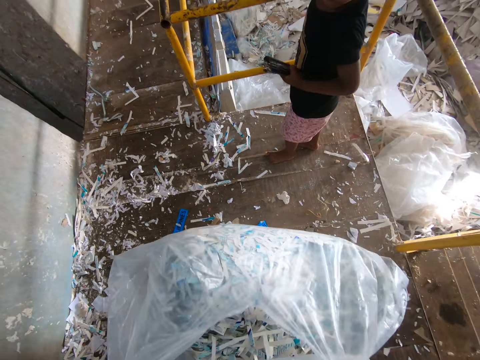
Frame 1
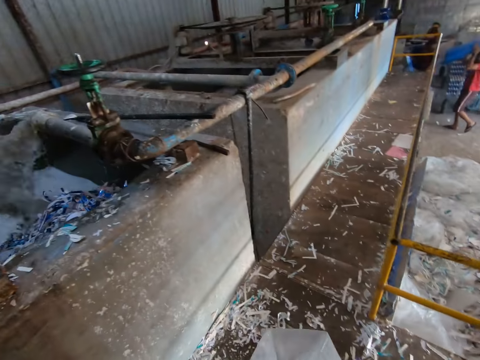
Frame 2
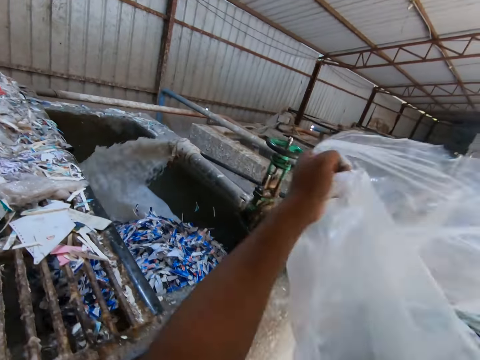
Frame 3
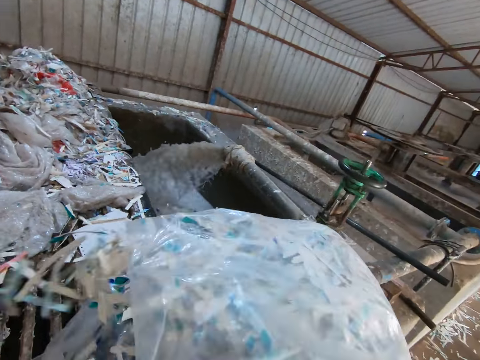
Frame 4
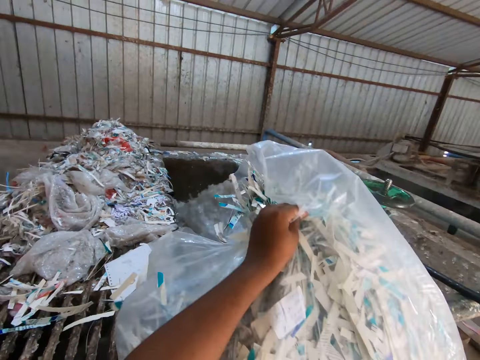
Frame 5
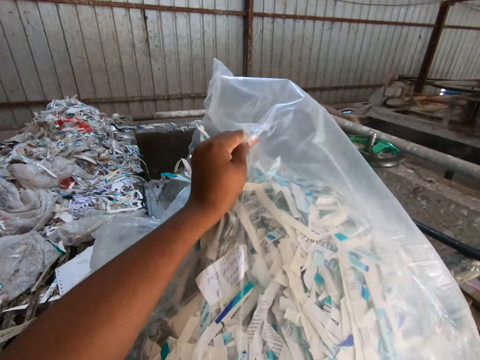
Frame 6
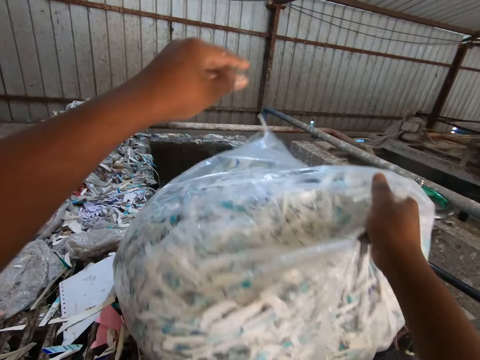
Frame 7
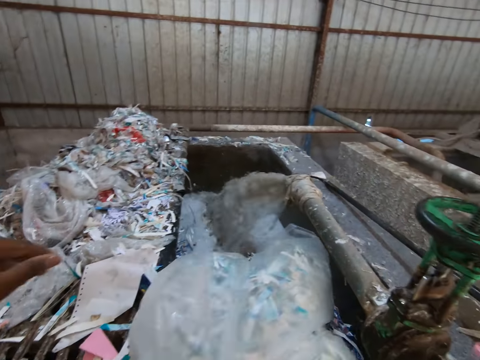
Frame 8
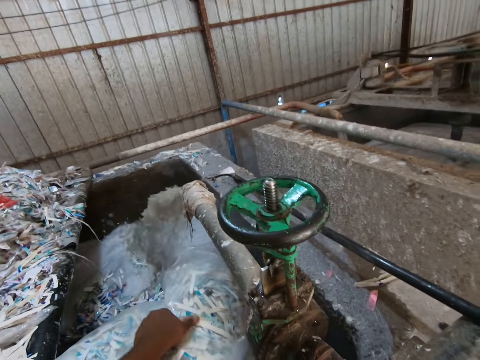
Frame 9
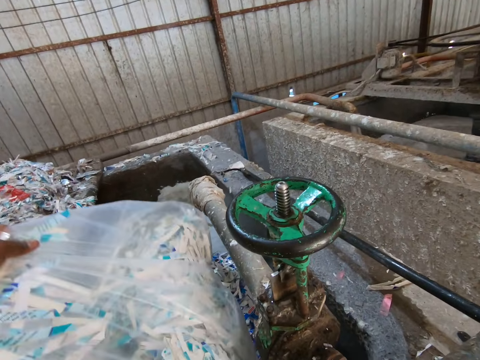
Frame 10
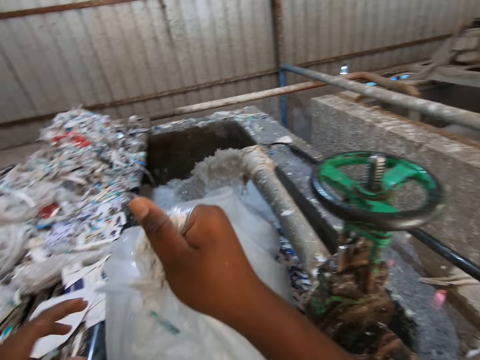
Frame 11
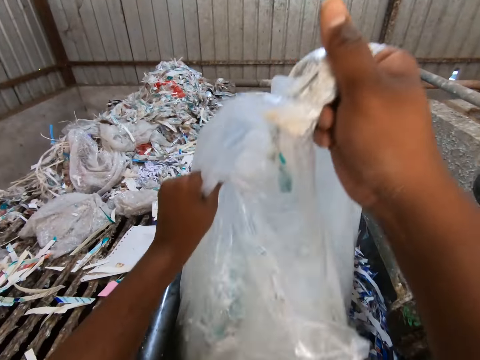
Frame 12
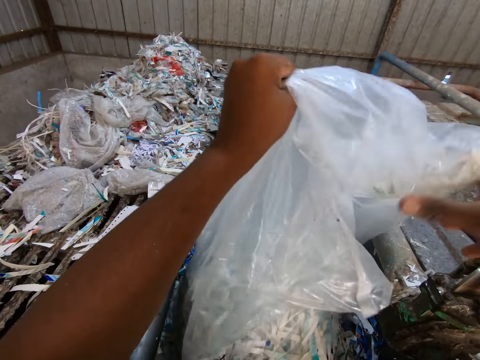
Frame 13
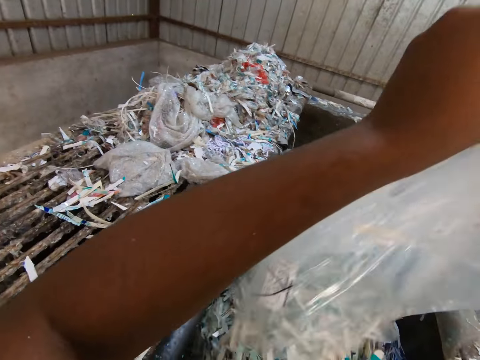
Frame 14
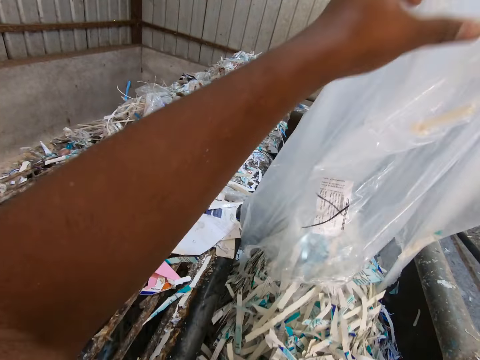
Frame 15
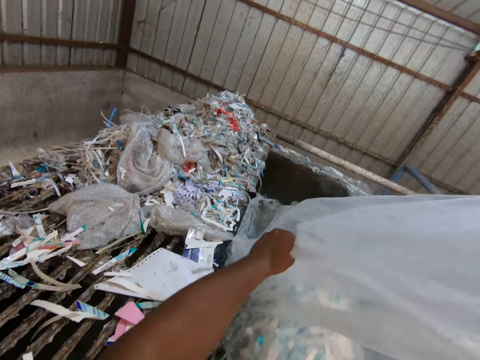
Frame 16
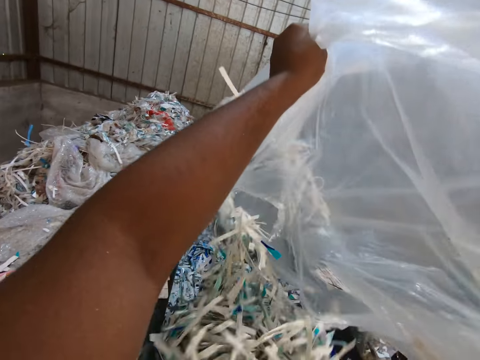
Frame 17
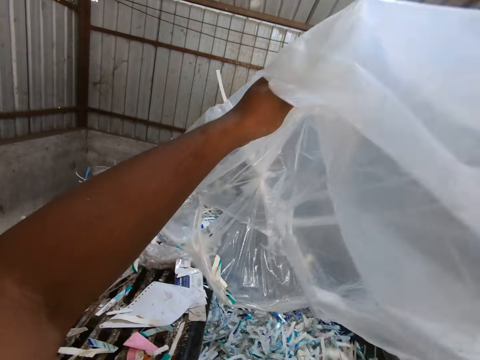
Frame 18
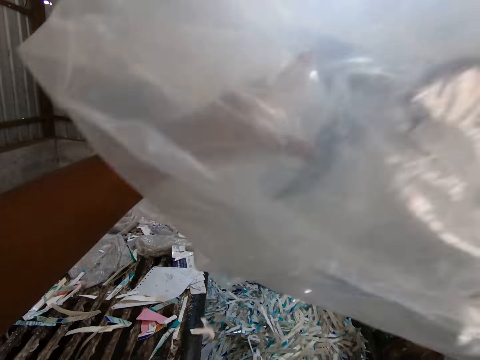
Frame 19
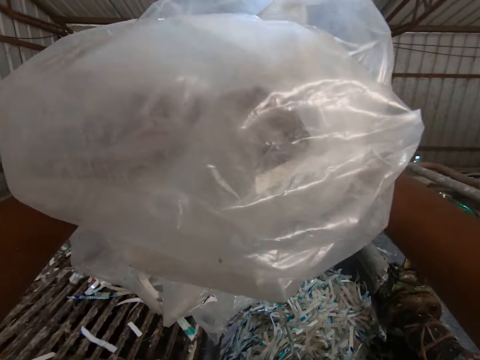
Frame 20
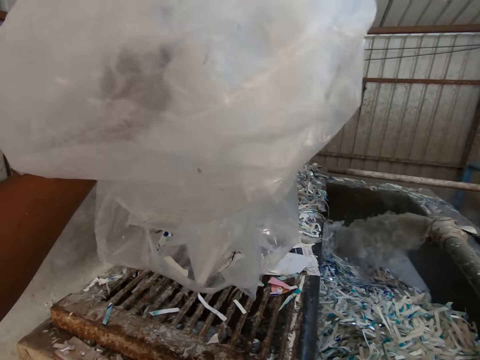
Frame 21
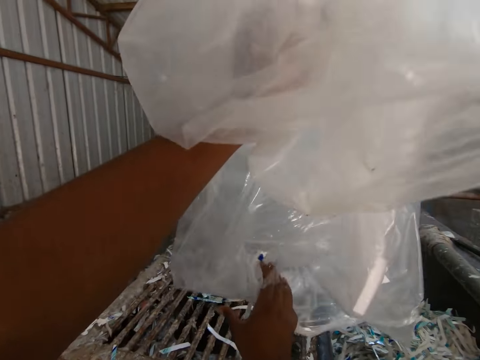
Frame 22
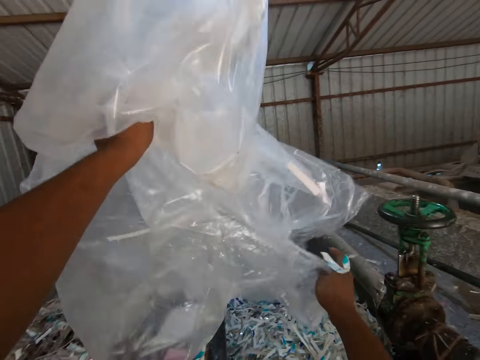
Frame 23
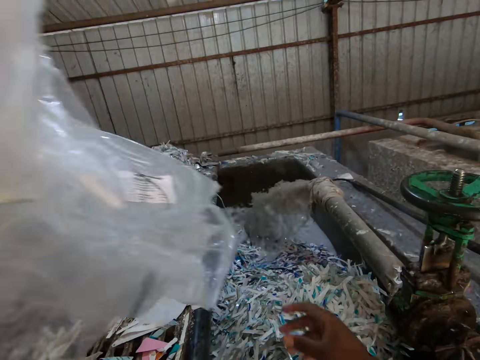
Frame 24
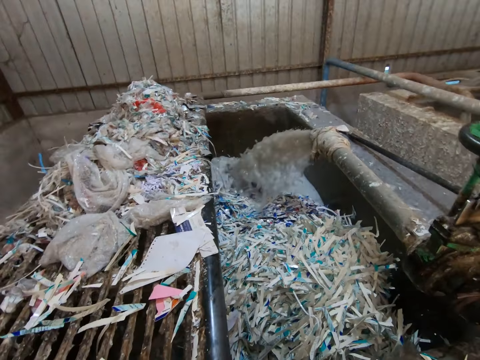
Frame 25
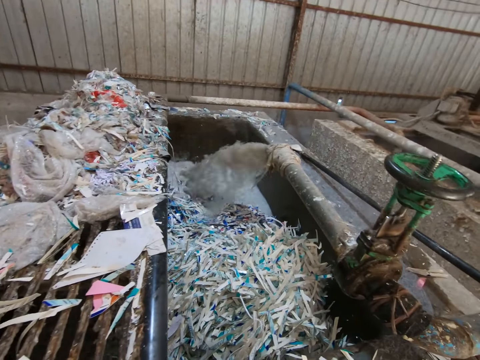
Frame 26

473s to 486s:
The camera wearer drops the plastic bag on the steel by the pond with both hands. He offloads paper from the plastic bag into the pond with both hands. He holds the plastic bag with his left hand. He removes paper from the plastic bag in his left hand with his right hand.

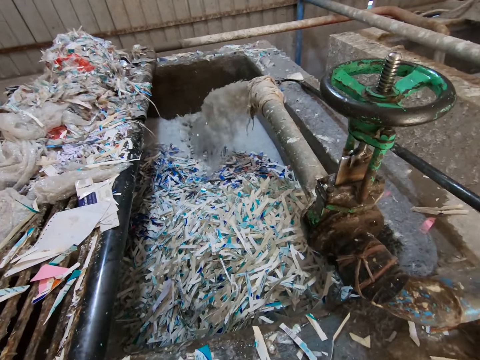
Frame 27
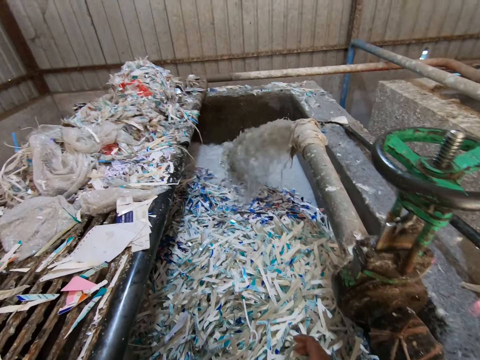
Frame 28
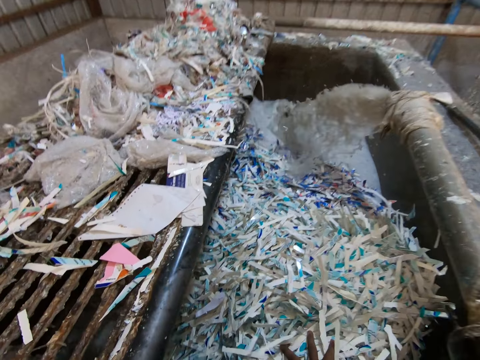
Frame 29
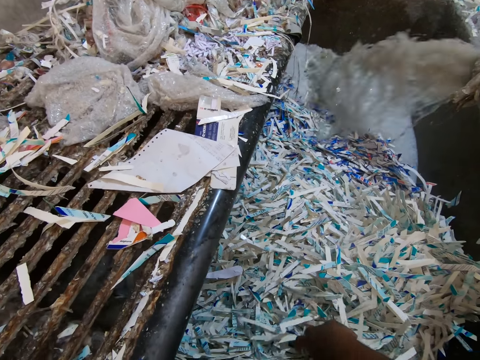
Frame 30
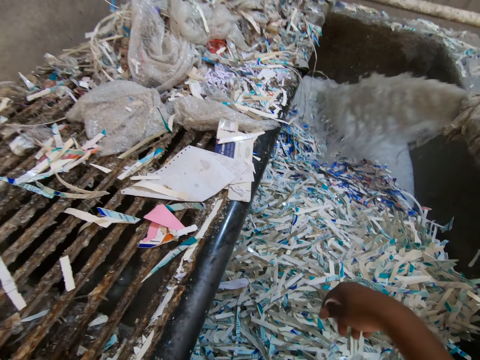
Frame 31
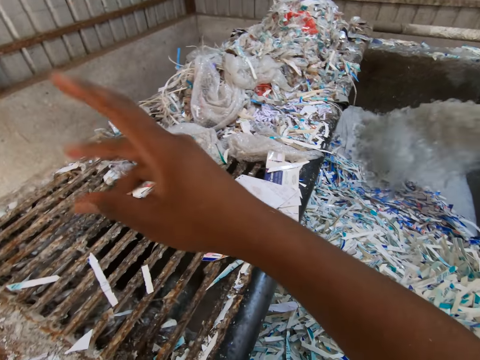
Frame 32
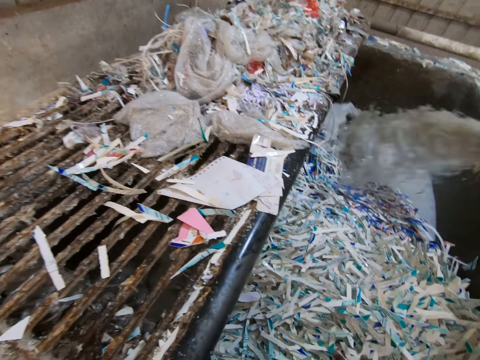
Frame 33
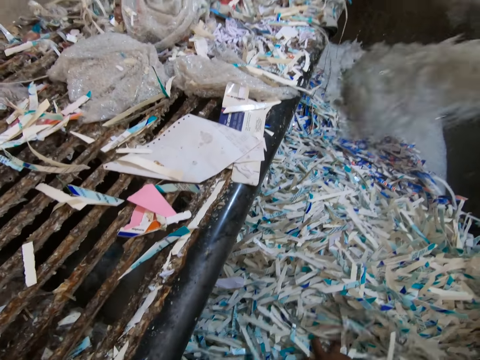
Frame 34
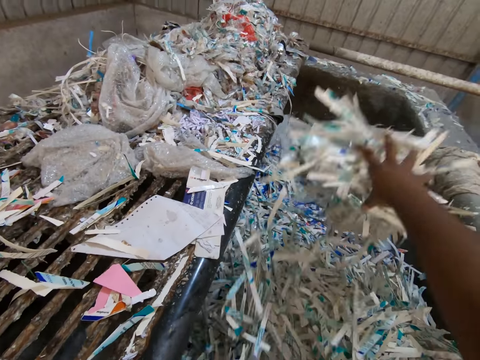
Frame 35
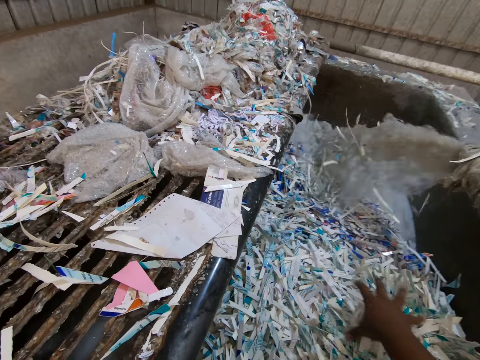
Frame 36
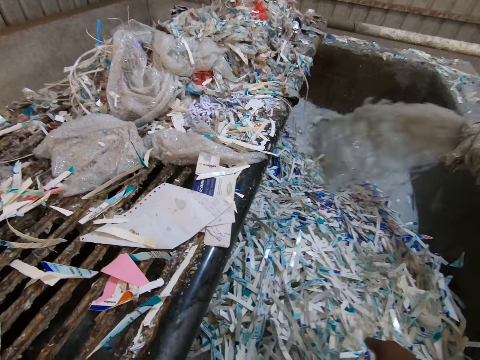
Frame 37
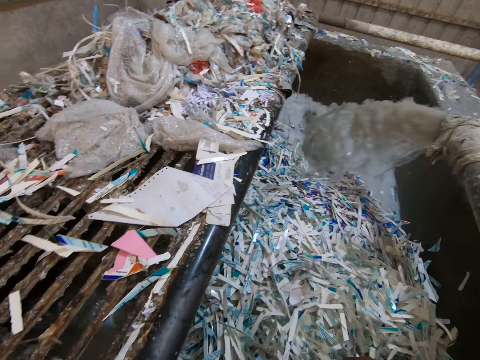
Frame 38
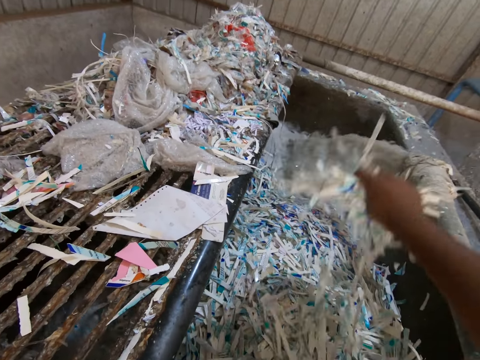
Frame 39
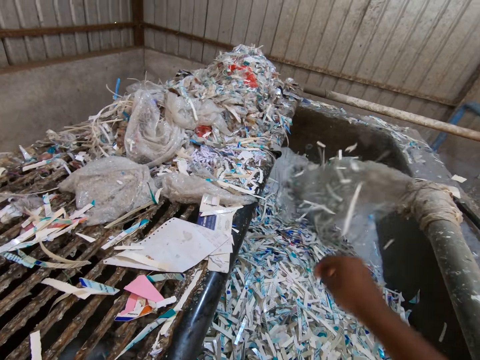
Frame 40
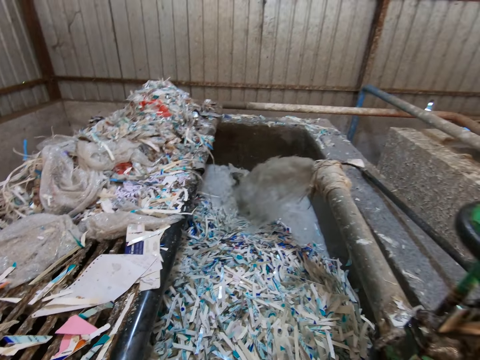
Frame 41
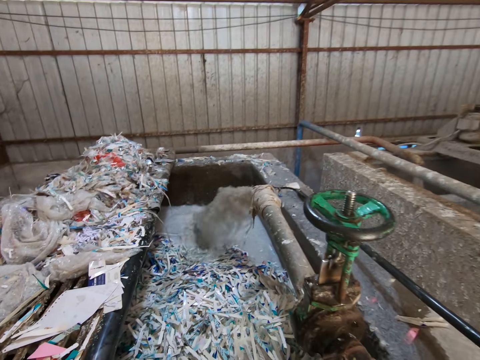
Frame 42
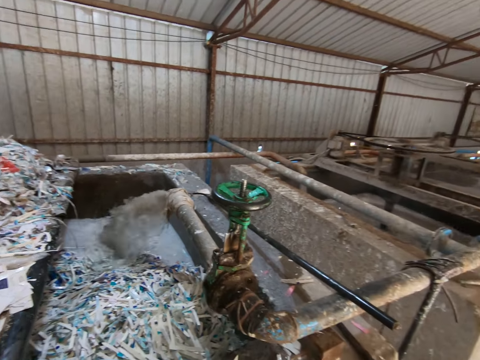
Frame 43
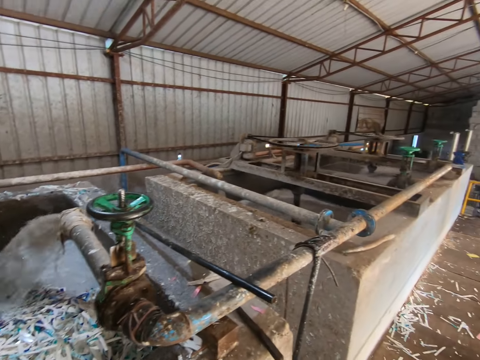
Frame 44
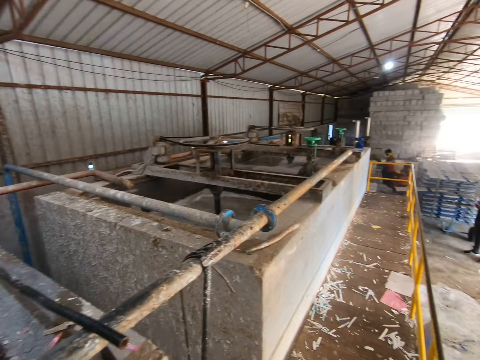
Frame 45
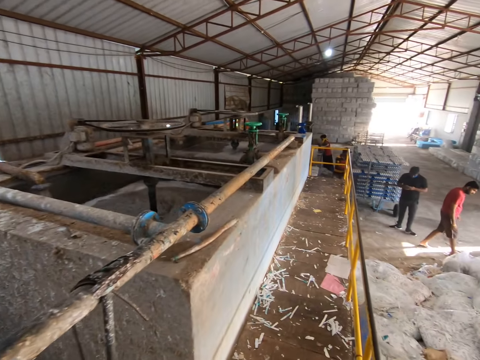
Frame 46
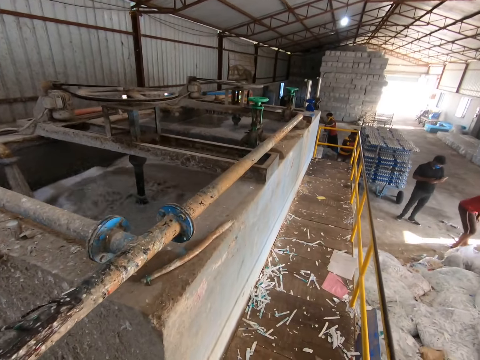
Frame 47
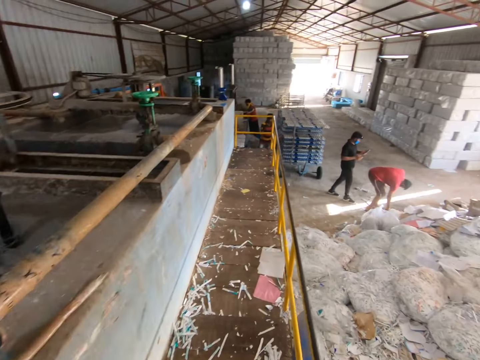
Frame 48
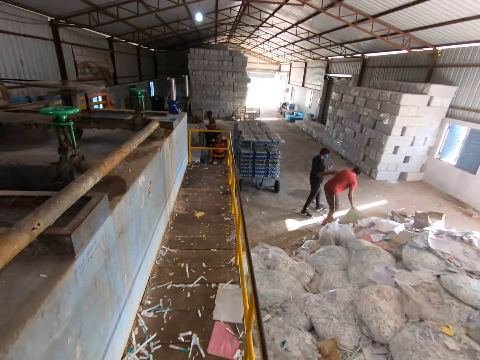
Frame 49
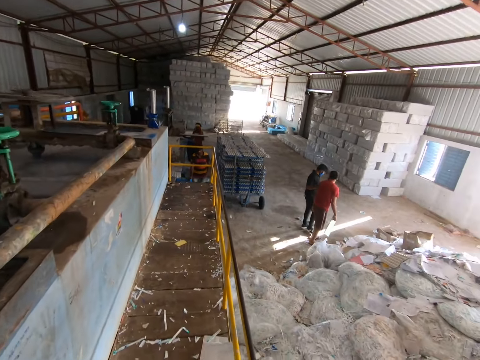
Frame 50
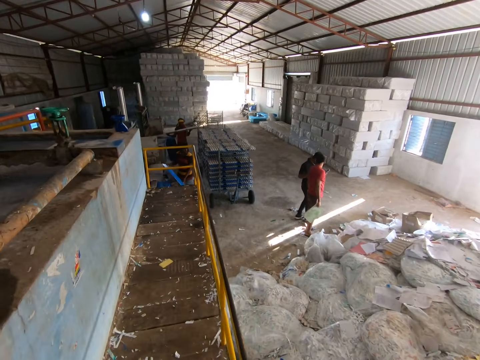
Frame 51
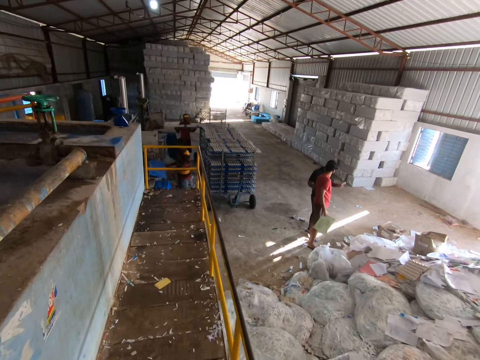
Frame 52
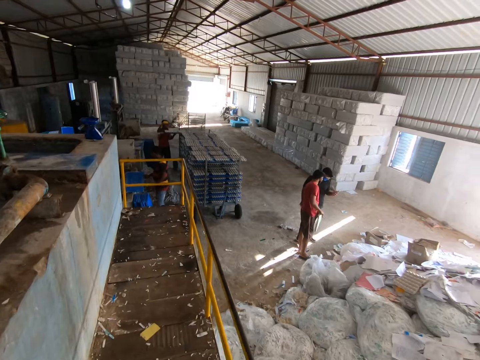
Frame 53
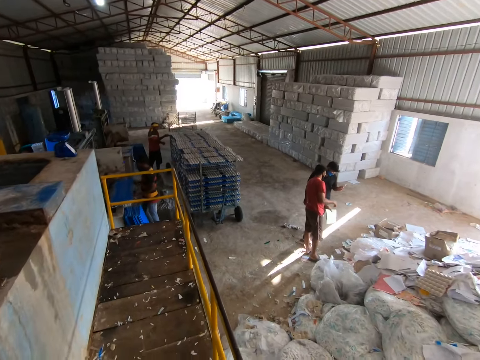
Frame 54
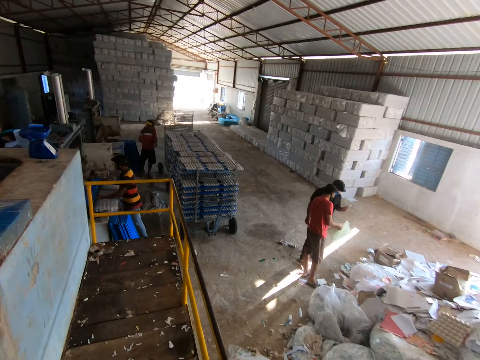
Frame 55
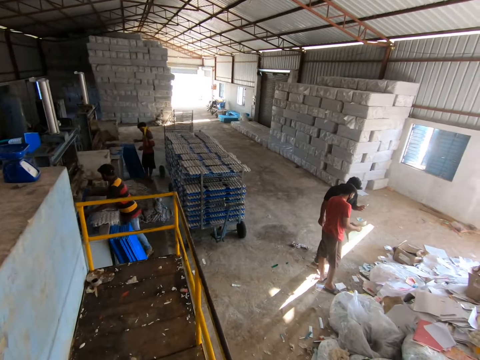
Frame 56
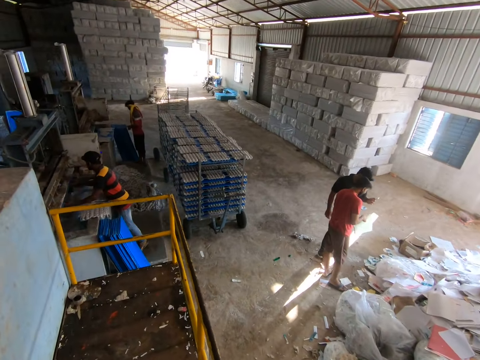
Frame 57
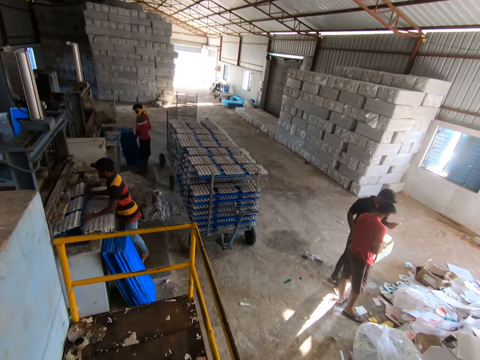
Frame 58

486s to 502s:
The camera wearer throws dirt from the paper in the pond away with his right hand. He packs the papers in the pond with his right hand. He pours the paper in the pond with his right hand. He packs the papers in the pond with his right hand. He pours the paper in the pond with his right hand. He walks round the pond. A man places a tray on some egg cartons with both hands. The man places the tray in the egg carton making machine with both hands.
